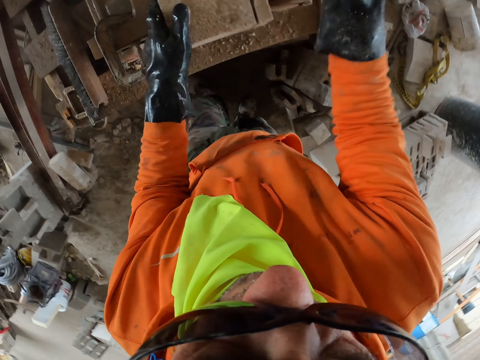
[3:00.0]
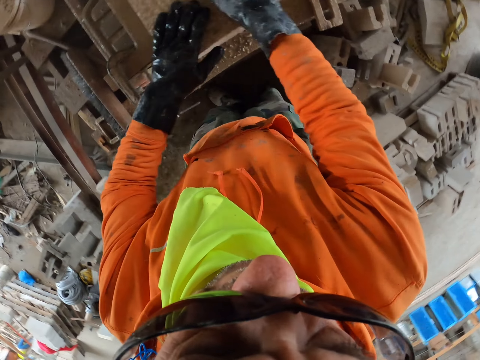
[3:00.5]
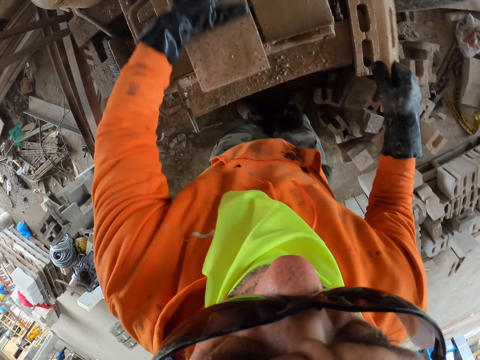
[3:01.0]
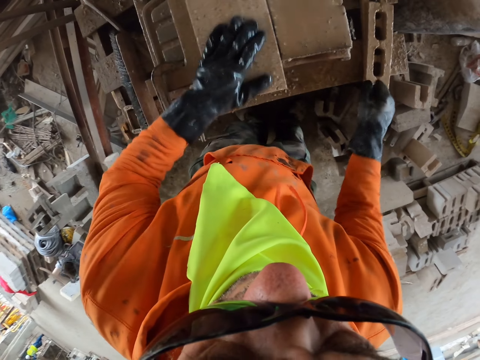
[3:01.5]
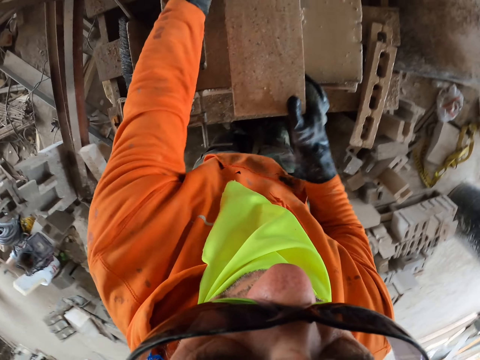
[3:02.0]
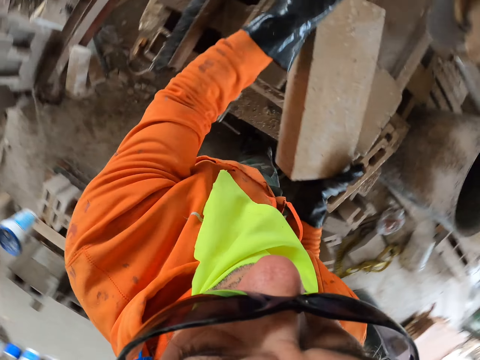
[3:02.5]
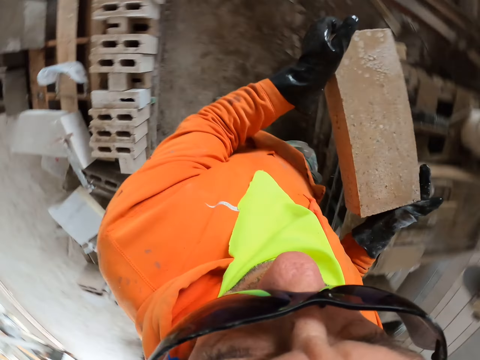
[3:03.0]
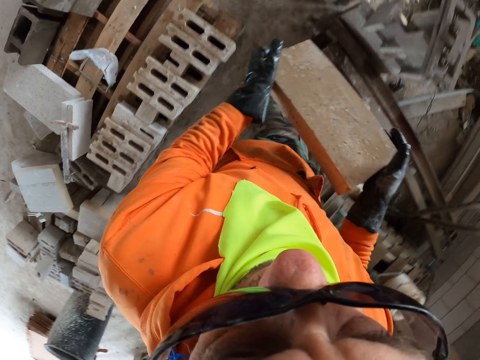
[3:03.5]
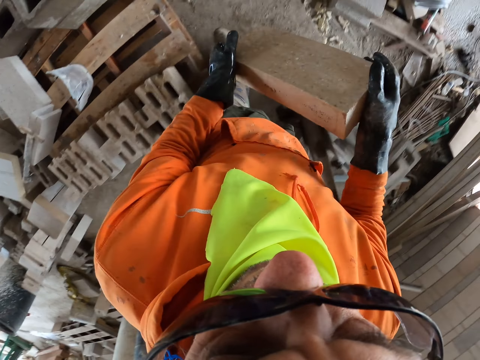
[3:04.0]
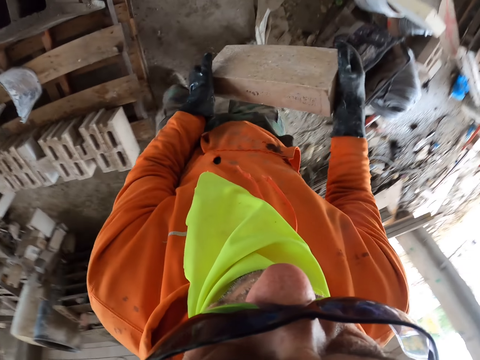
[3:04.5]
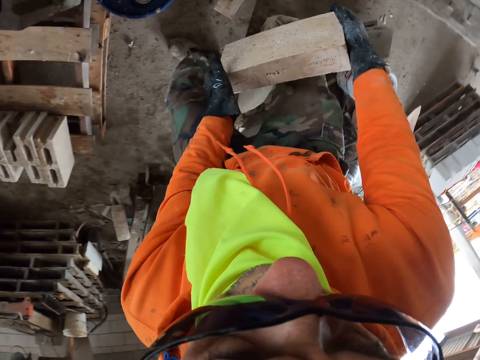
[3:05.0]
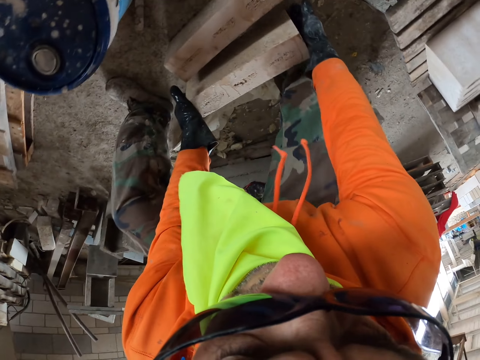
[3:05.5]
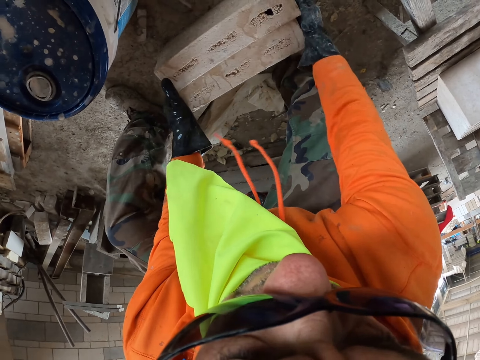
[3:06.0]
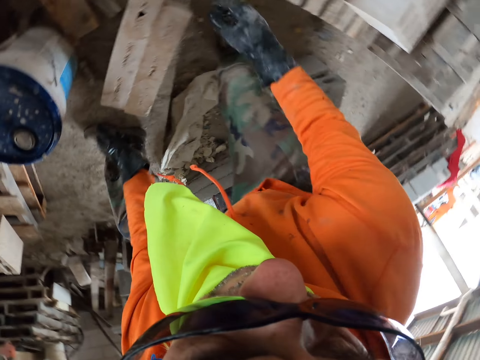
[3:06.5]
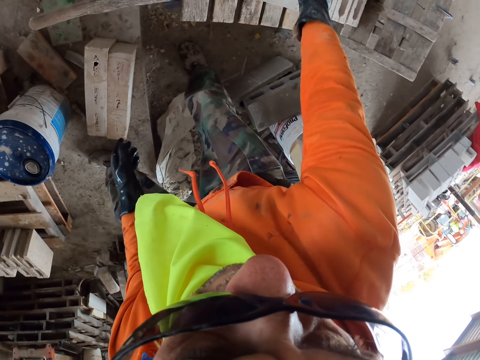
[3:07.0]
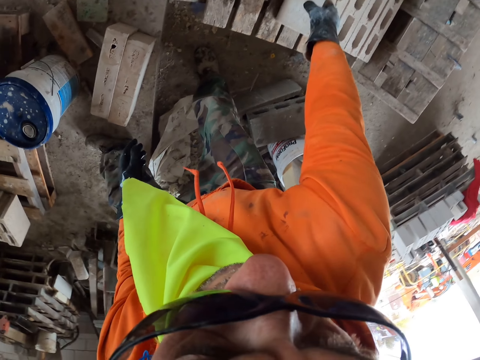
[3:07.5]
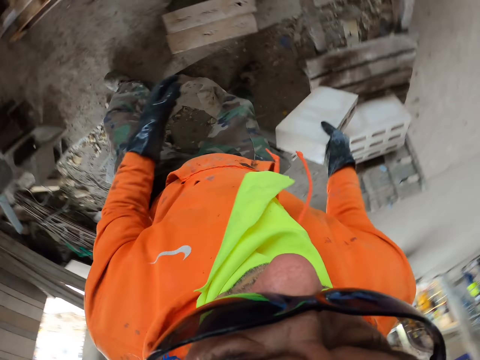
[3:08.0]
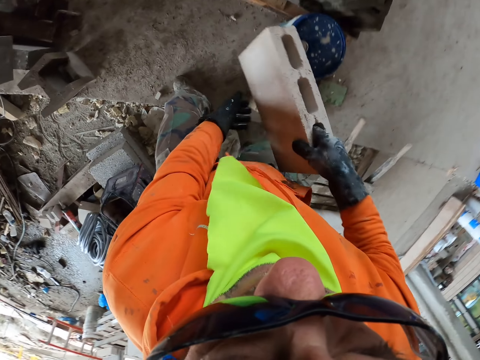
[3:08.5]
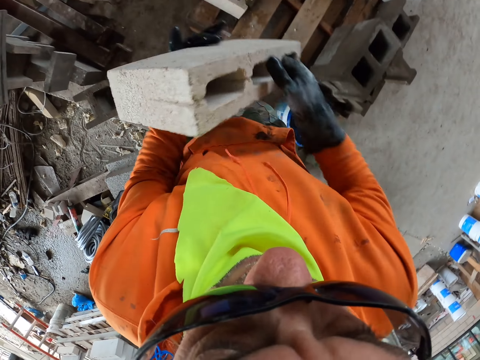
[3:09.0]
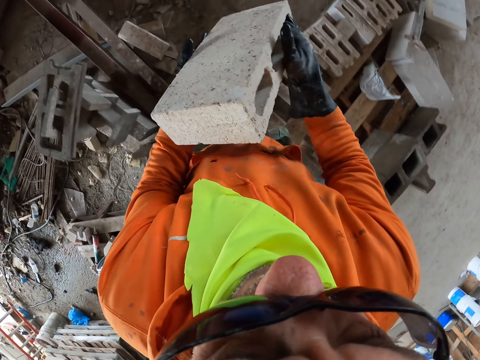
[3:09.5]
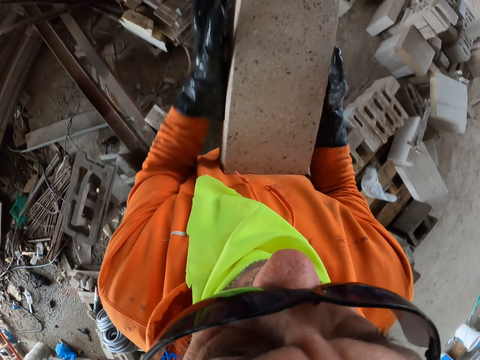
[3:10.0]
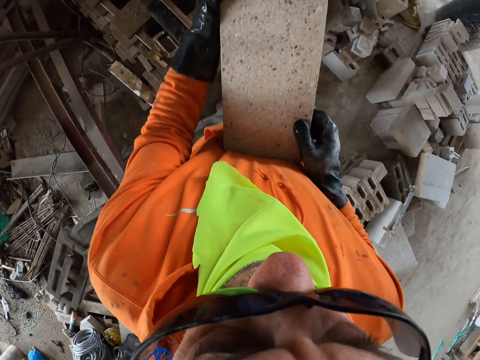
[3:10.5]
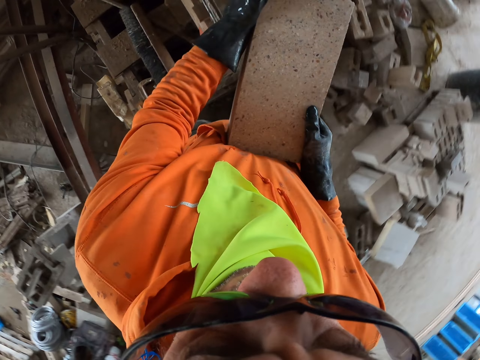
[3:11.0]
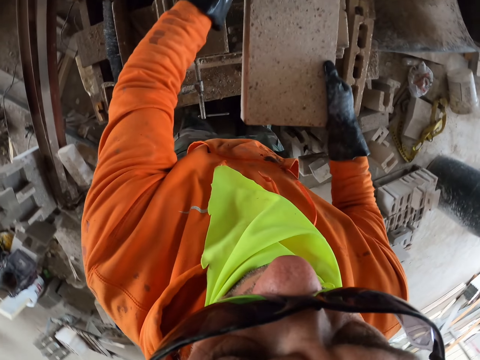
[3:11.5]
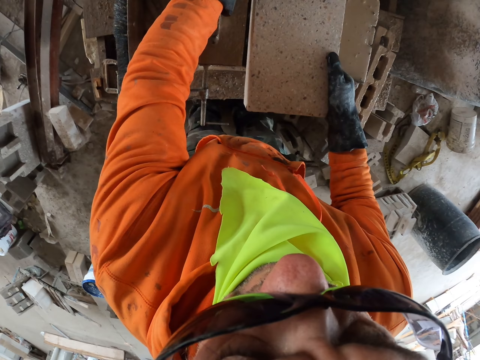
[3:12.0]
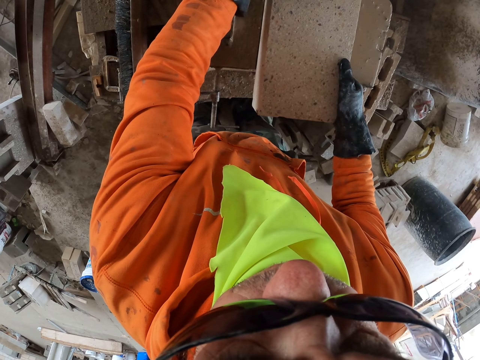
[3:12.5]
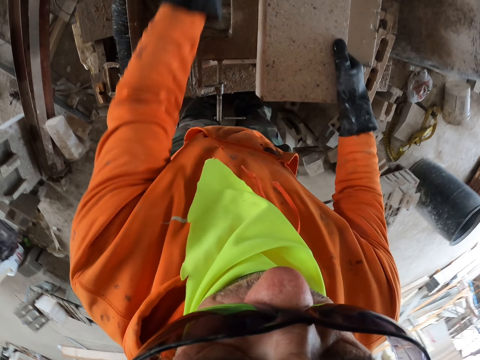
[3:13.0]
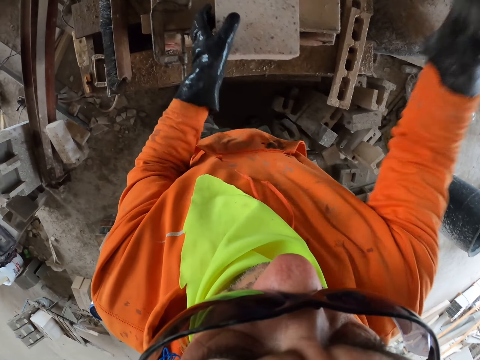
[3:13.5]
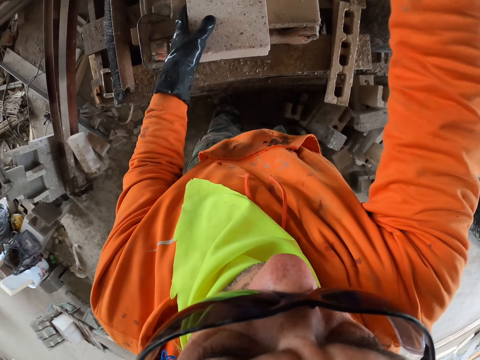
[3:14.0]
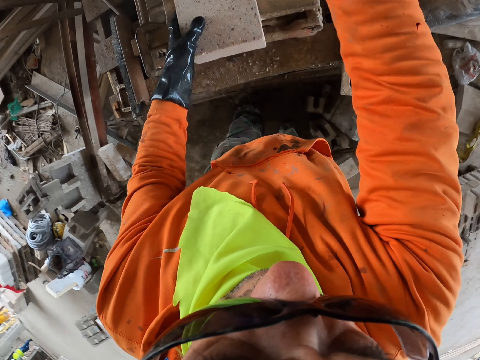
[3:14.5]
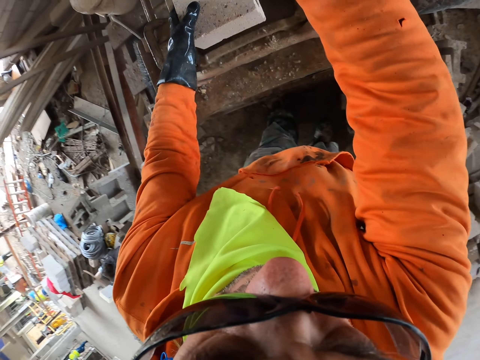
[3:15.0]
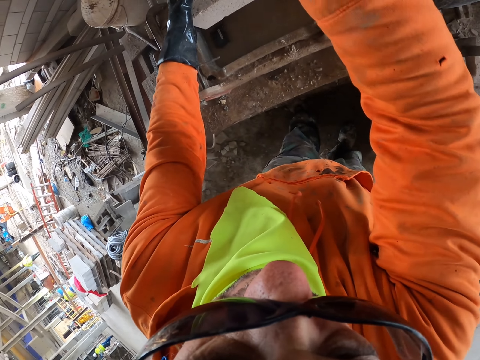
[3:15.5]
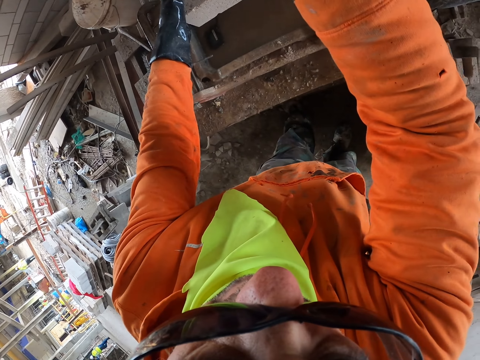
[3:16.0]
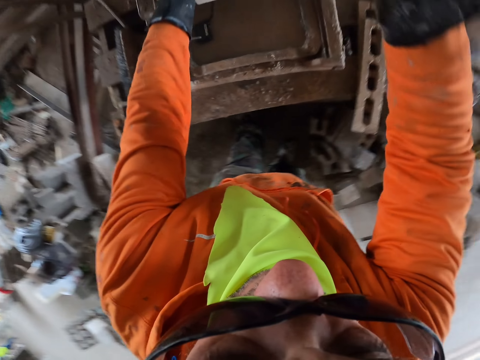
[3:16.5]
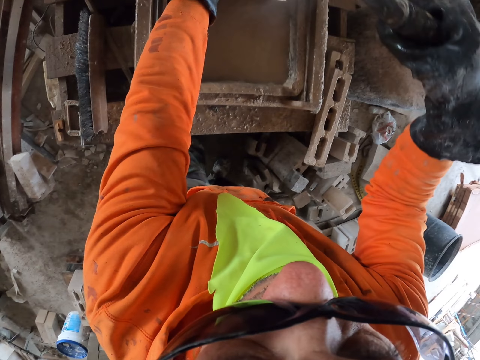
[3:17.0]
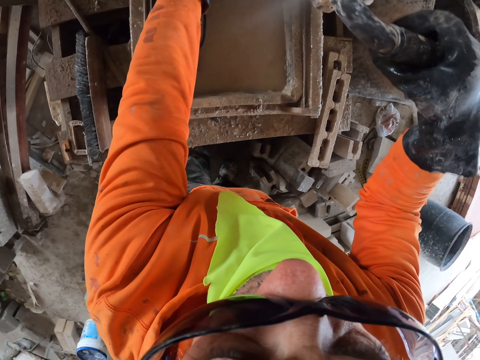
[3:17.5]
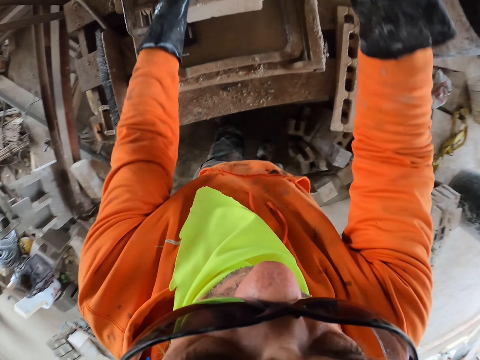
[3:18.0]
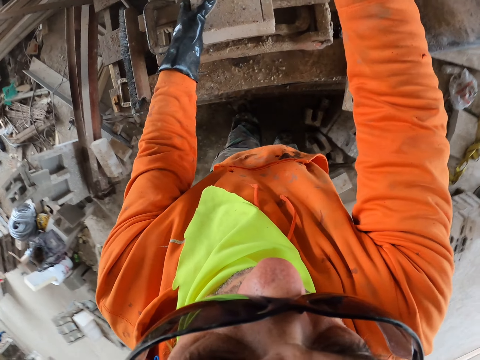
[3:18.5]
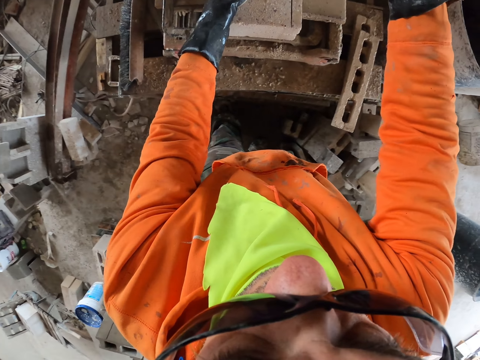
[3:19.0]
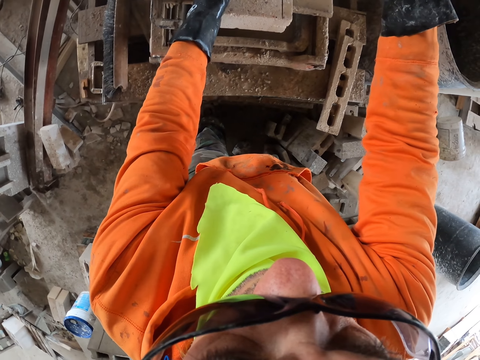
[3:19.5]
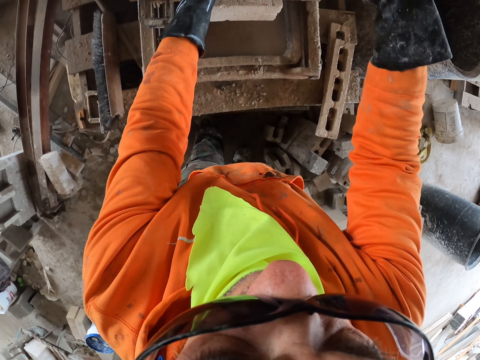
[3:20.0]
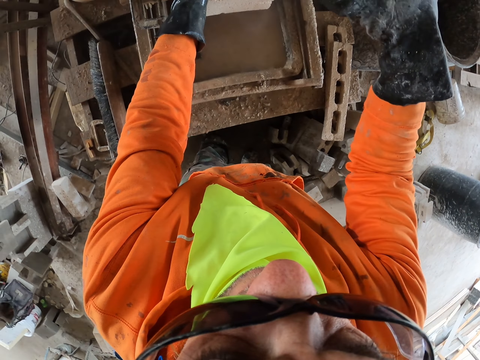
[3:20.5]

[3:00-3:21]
The camera wearer puts the brick aside. They pick a brick. They put the brick on the ground. They pick a brick. They put the brick on the brick maker. They cut the brick.

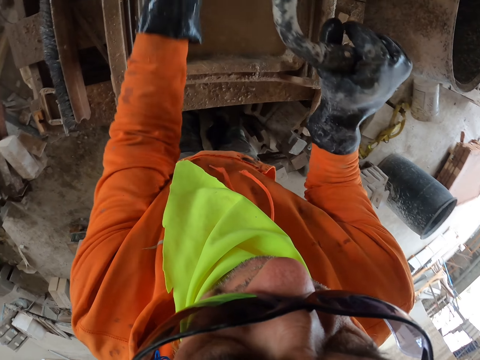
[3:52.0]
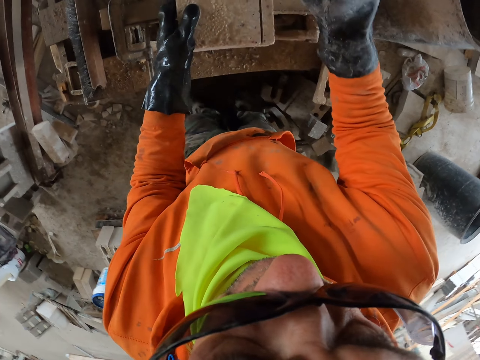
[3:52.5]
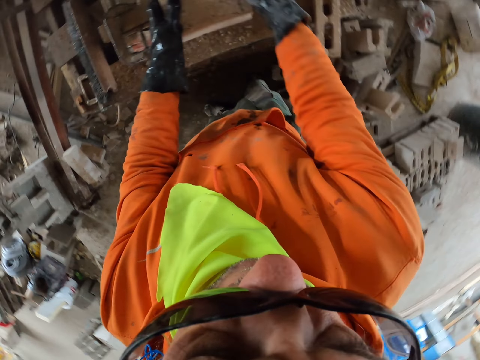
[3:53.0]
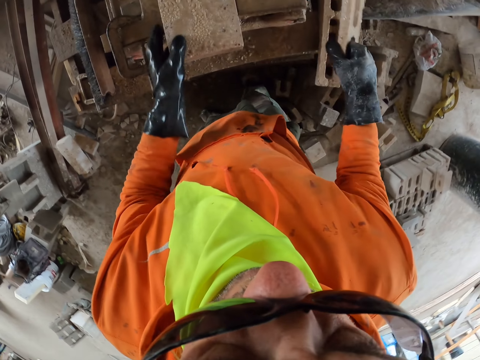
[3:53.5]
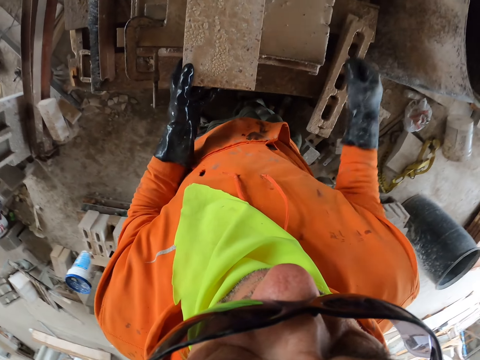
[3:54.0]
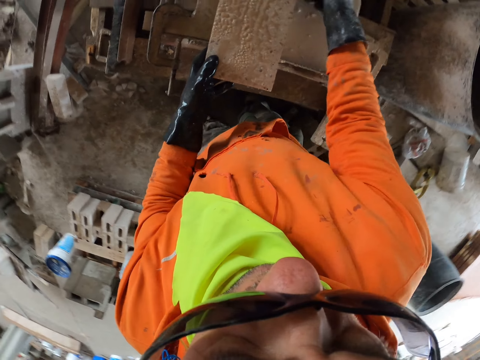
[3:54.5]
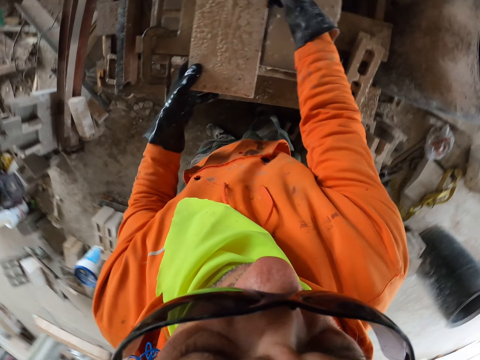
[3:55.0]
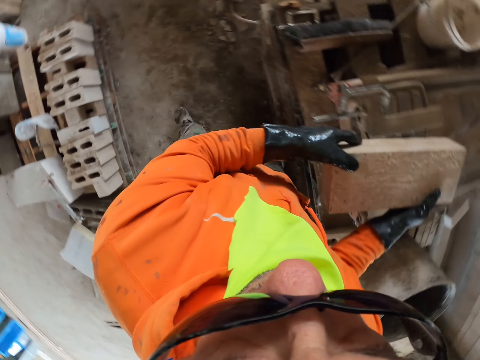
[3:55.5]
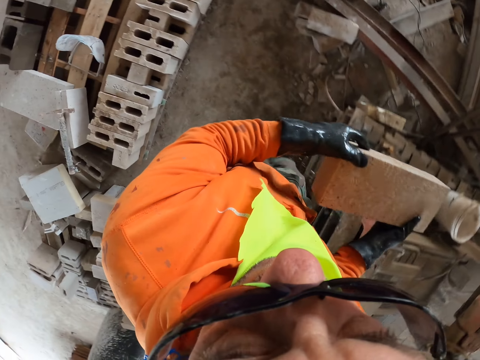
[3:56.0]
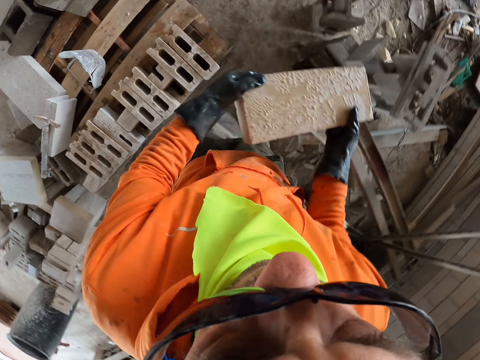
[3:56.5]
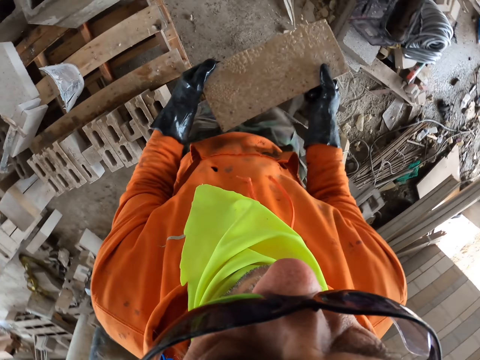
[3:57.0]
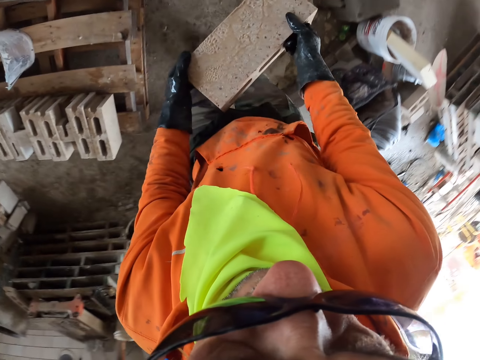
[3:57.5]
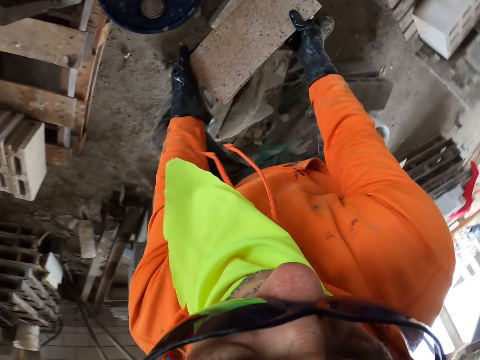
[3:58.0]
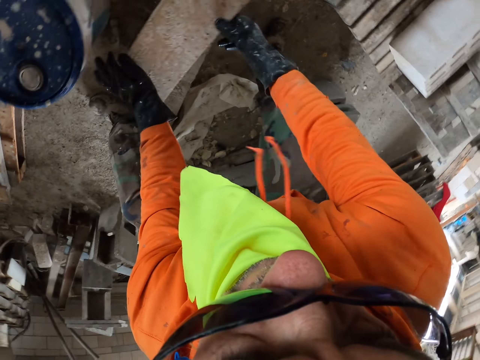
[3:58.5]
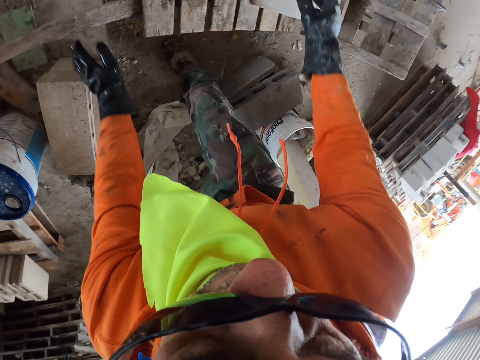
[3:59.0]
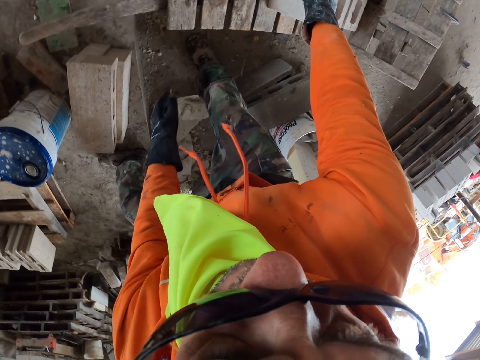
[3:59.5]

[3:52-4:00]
The camera wearer puts the brick aside. They pick a brick. They put the brick aside.
